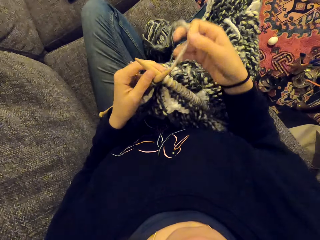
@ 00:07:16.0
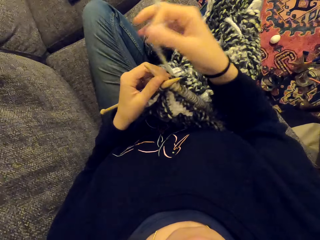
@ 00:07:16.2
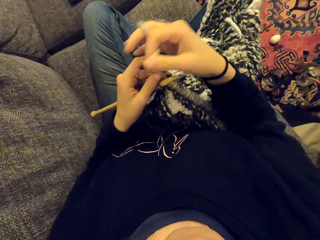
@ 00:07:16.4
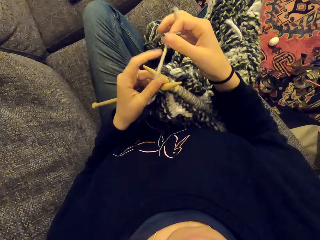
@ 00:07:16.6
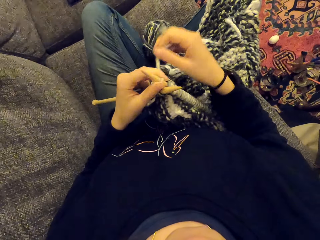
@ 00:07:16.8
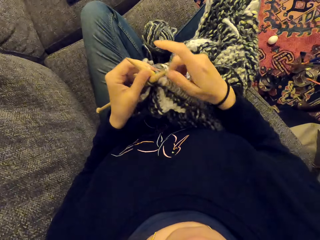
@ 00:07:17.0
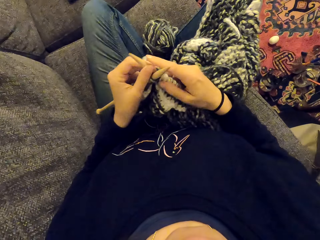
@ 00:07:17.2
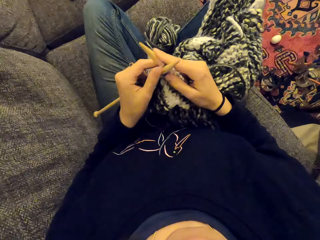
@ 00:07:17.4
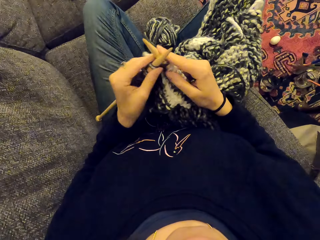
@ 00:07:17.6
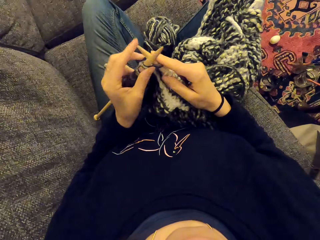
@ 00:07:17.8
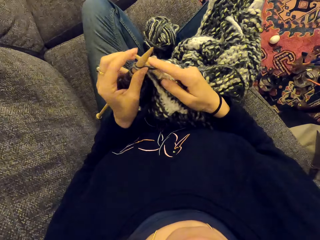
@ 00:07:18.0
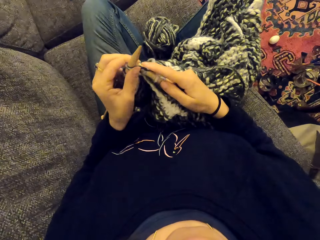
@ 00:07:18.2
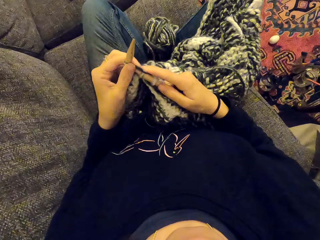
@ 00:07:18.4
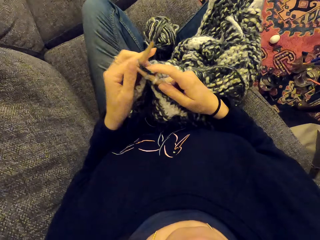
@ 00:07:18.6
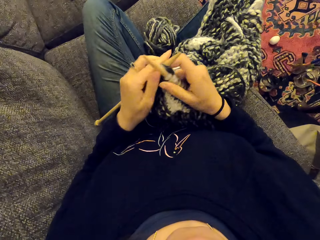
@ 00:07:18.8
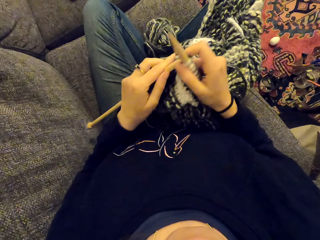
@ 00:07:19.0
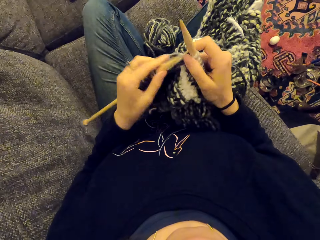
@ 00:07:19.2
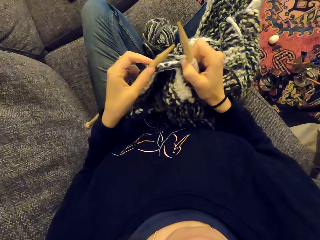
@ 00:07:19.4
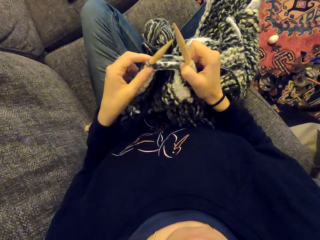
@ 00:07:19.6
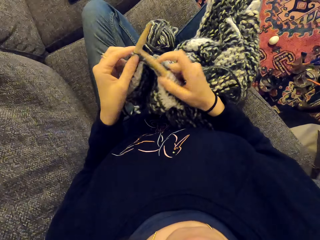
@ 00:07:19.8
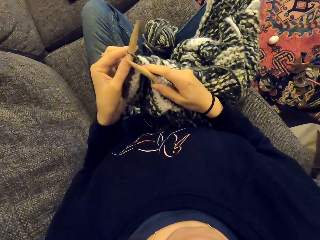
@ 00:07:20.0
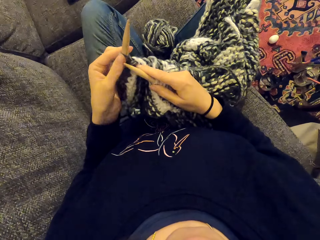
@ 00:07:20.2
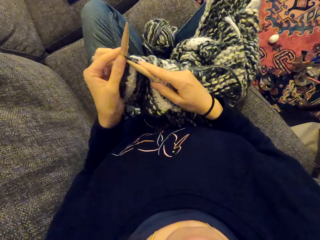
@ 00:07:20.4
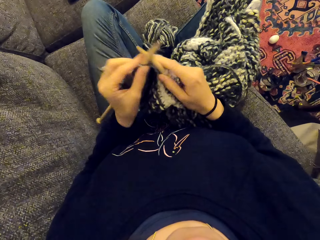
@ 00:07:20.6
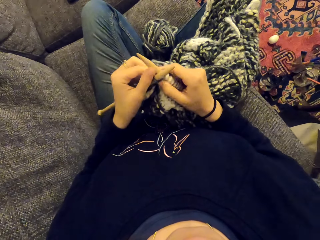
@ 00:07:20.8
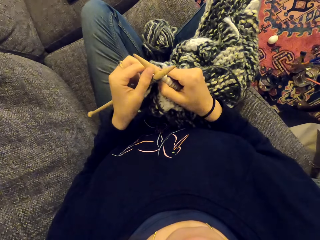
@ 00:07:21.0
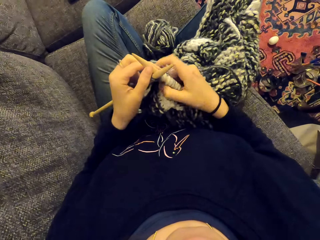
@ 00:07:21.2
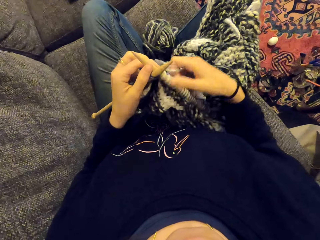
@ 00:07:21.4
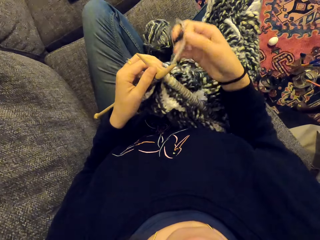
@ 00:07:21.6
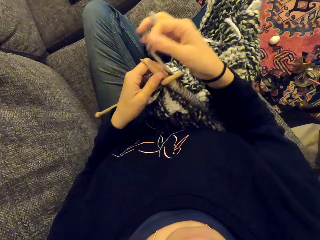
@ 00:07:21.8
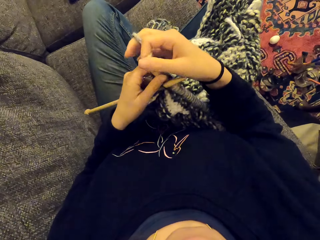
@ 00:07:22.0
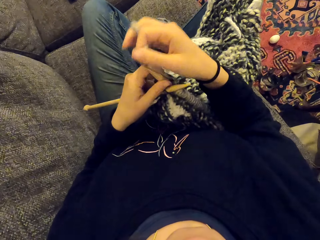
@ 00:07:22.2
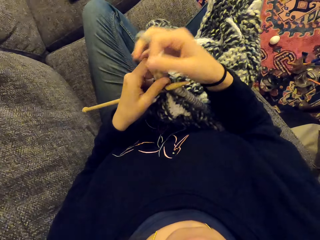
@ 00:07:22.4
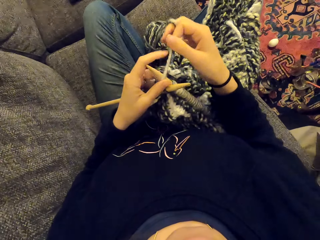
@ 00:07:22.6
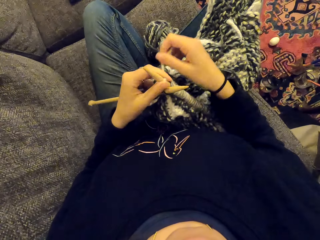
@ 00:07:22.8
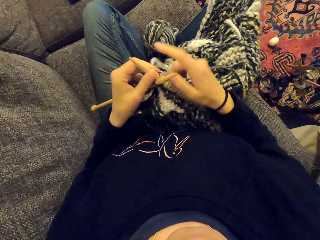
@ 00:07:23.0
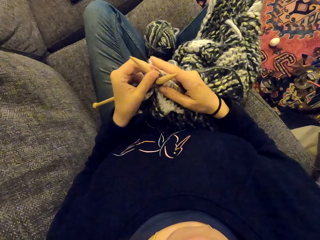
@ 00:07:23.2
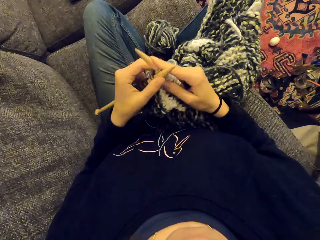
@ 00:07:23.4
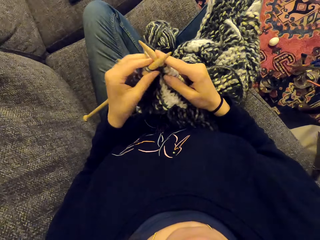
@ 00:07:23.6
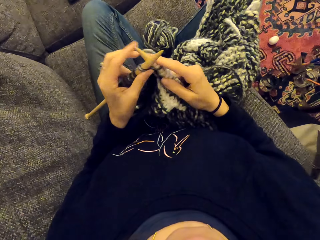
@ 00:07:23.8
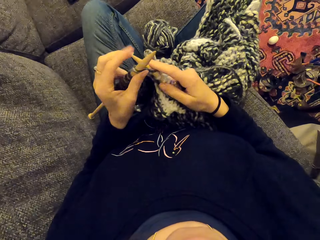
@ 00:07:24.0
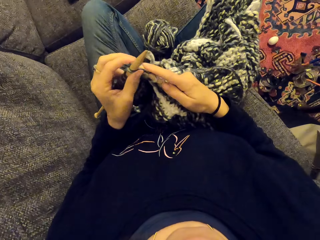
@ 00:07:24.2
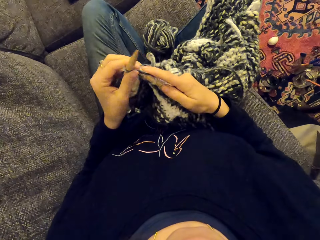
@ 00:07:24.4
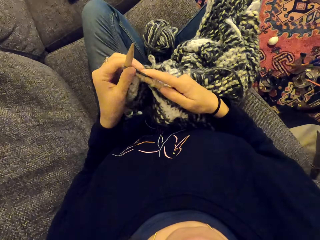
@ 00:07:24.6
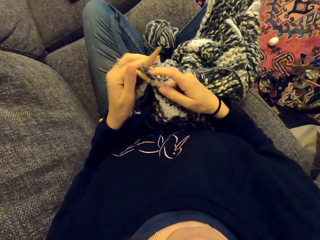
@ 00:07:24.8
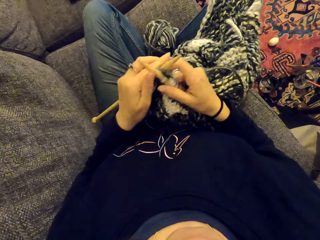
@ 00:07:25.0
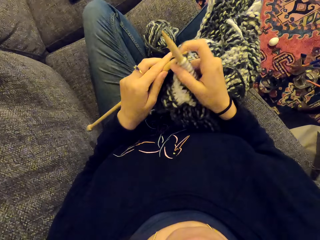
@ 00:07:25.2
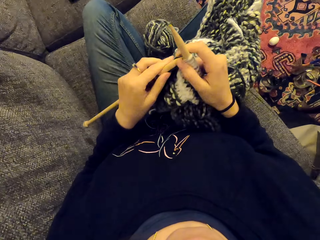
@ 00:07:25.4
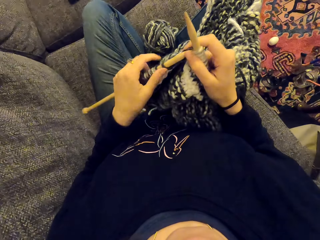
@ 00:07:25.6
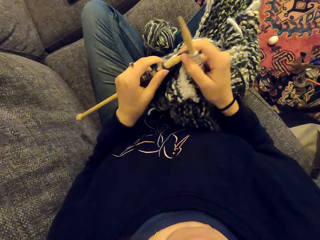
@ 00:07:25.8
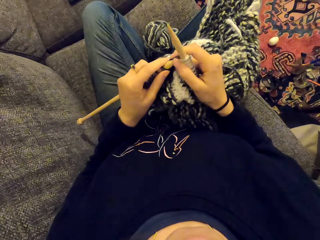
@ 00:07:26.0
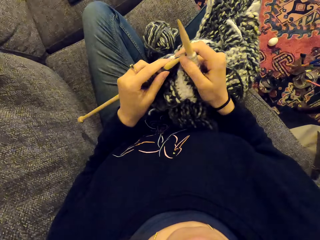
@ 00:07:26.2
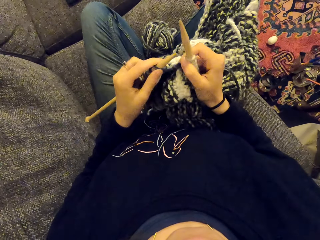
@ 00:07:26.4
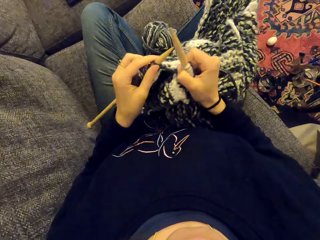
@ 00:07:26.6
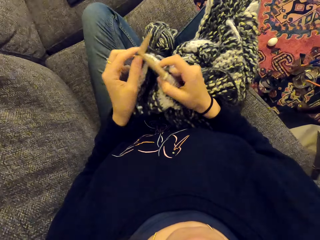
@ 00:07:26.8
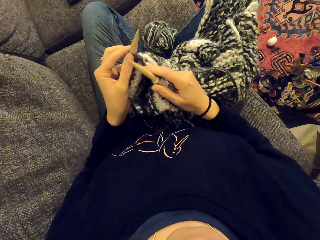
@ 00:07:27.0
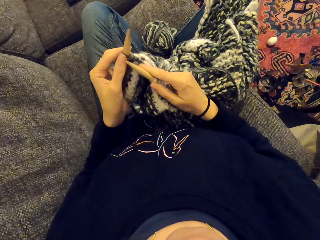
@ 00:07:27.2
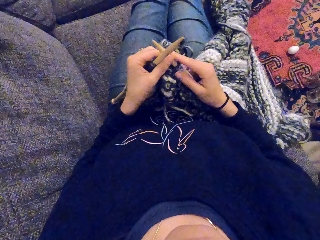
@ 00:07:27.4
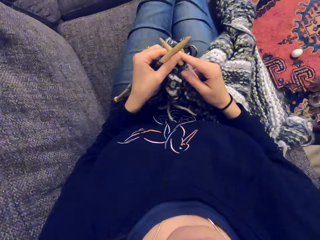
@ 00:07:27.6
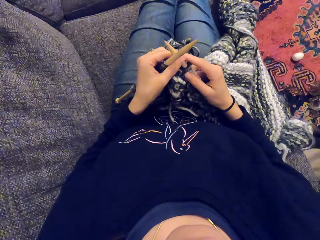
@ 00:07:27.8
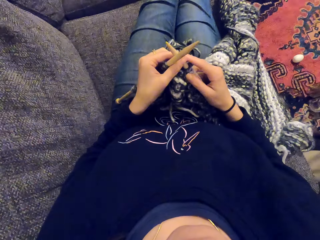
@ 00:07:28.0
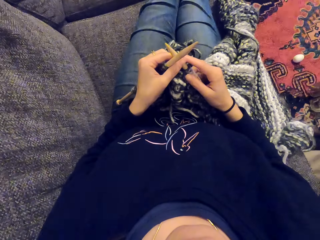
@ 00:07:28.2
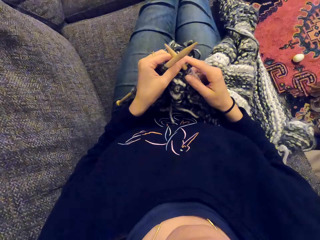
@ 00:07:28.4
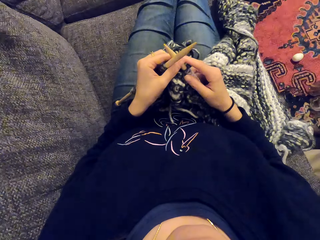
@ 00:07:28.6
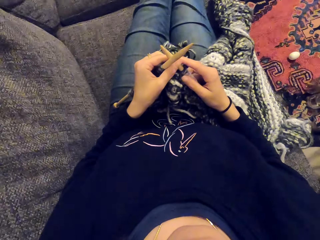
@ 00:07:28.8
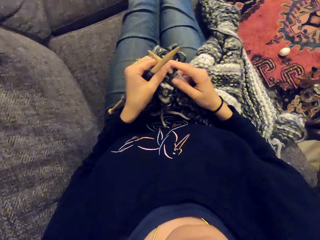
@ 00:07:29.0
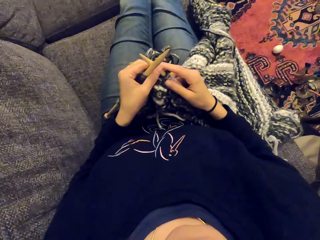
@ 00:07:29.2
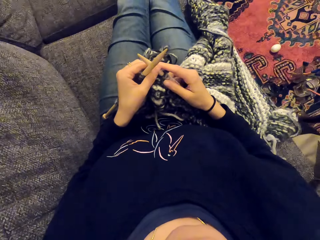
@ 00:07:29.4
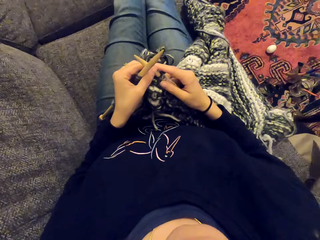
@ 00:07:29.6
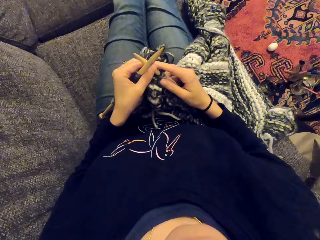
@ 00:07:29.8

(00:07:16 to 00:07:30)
The camera wearer ties thread on a needle. They knit a cloth with needles. They tie the thread on the needle. They knit the cloth with the needles.

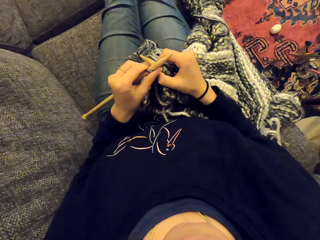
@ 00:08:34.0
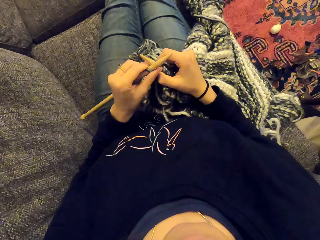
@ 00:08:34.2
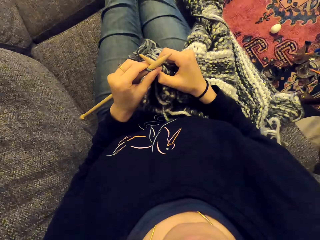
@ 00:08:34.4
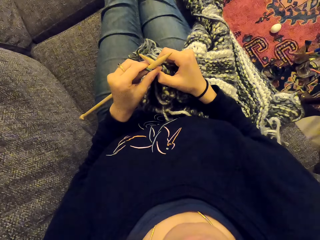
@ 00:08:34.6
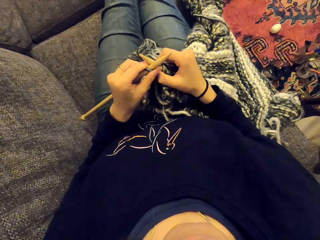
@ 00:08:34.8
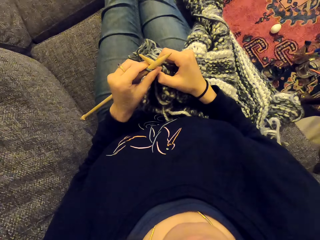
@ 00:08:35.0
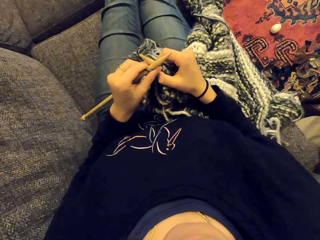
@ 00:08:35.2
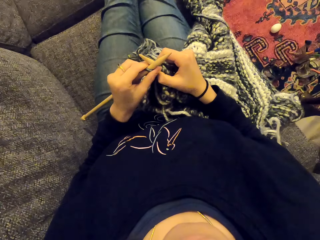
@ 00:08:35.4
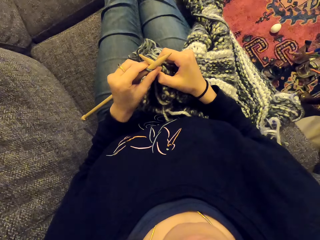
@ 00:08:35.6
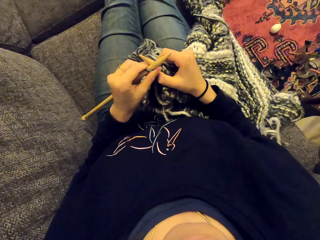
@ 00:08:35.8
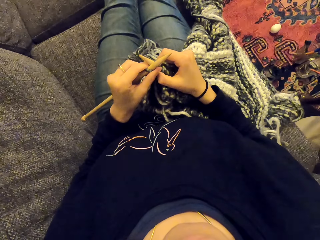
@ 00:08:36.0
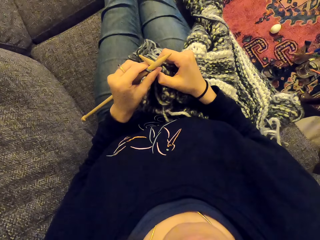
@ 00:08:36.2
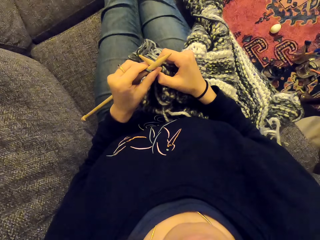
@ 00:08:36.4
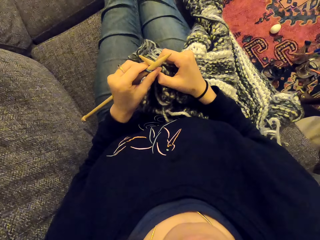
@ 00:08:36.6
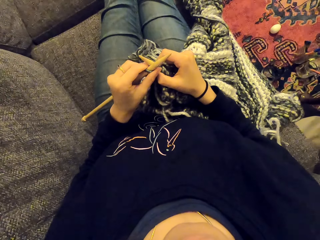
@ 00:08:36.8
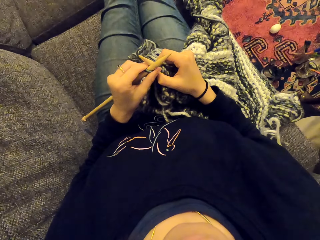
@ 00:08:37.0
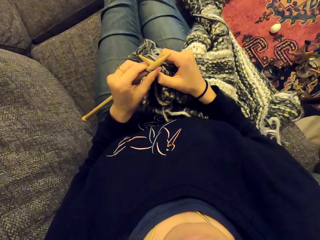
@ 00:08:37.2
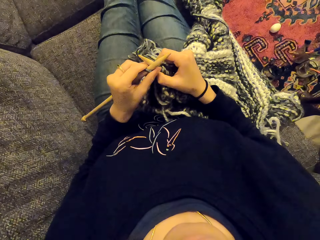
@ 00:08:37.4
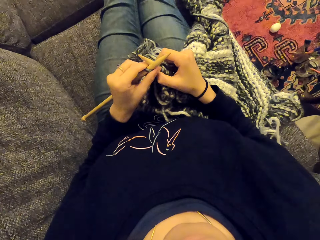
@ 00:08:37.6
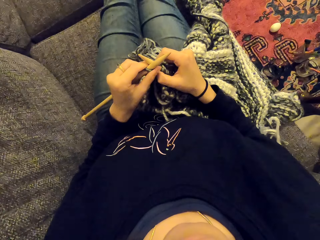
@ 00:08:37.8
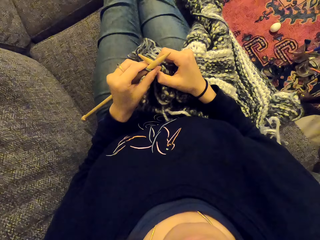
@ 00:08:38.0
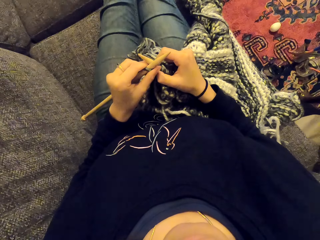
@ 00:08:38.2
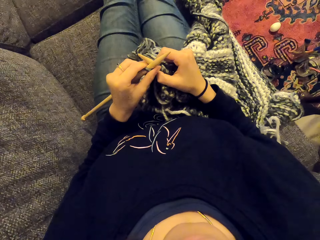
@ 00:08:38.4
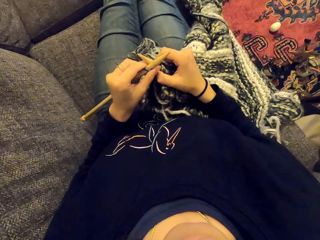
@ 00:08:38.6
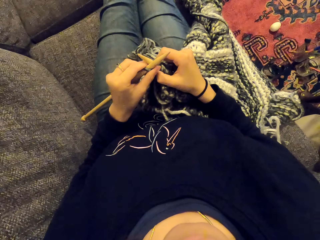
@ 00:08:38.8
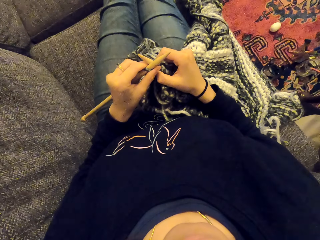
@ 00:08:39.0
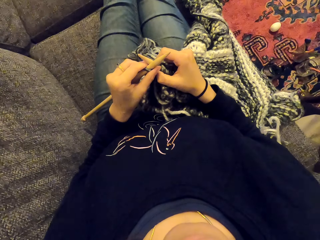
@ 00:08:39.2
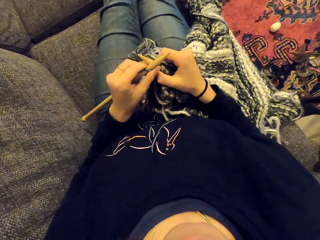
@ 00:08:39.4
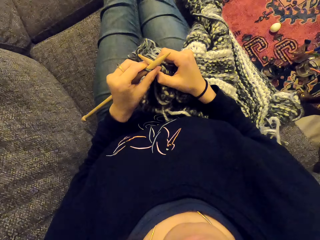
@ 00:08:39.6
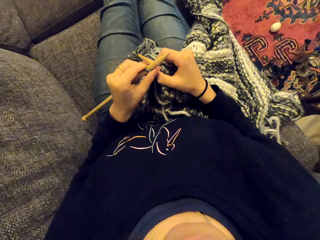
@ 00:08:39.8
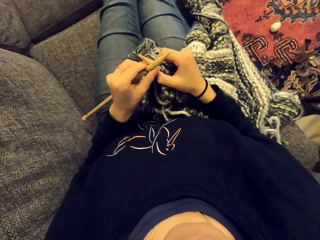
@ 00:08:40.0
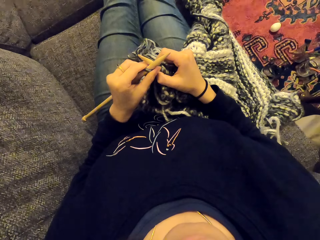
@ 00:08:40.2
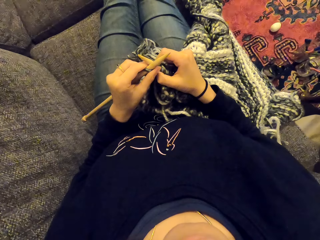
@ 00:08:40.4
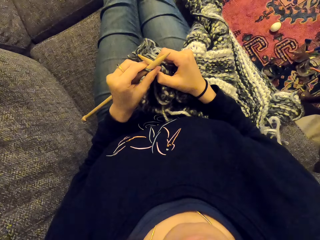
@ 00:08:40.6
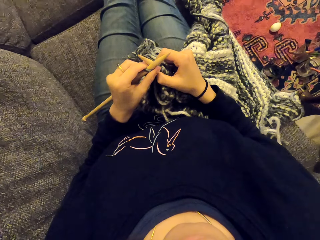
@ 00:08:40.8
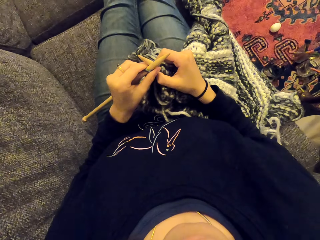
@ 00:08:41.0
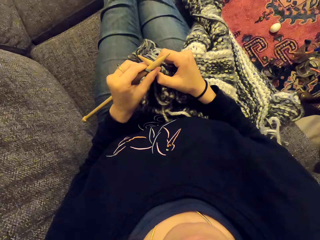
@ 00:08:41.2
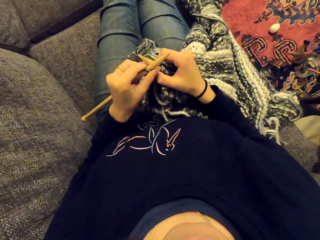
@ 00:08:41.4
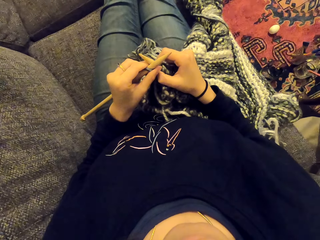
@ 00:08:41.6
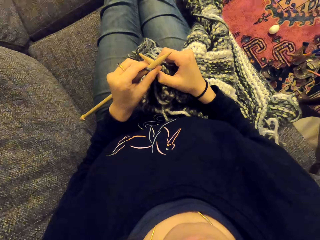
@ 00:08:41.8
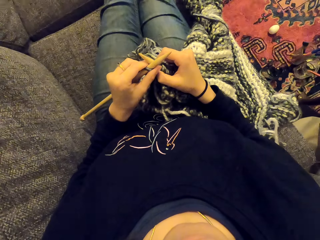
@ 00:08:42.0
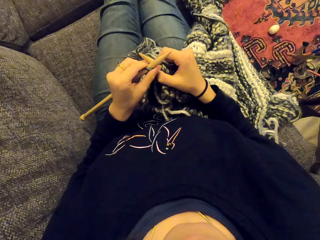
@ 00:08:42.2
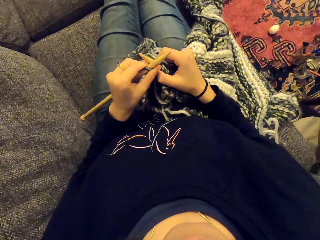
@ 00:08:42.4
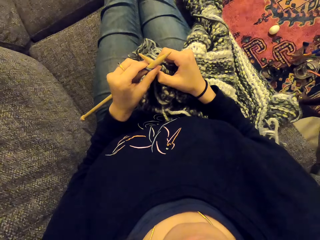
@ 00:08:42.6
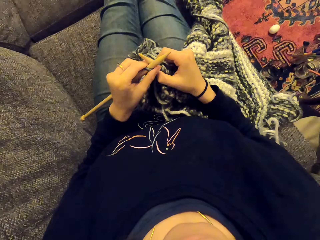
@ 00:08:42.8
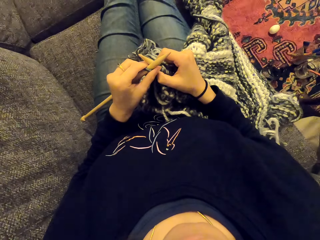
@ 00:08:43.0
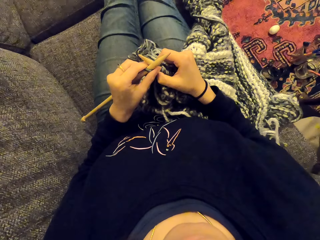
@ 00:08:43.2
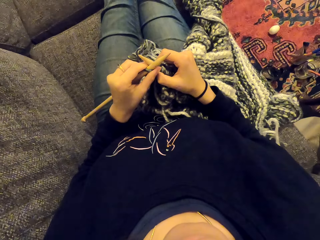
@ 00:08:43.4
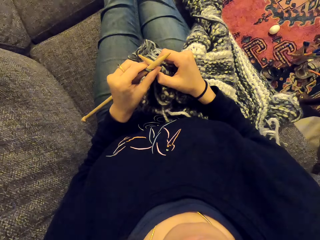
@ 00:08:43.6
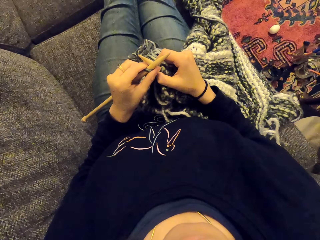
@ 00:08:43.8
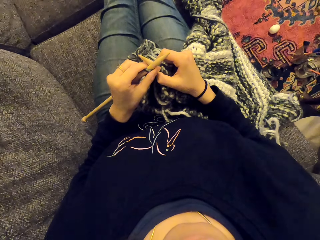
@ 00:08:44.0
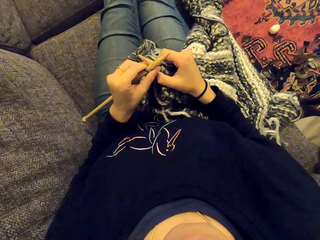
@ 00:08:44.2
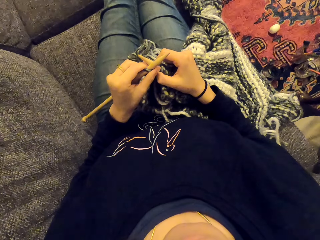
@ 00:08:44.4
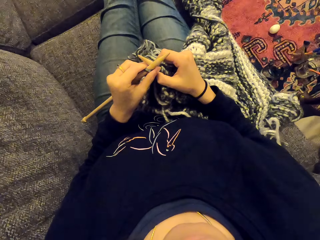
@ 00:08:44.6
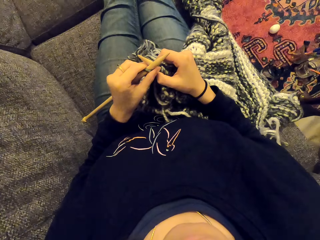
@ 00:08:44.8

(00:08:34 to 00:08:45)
The camera wearer looks around the house.
